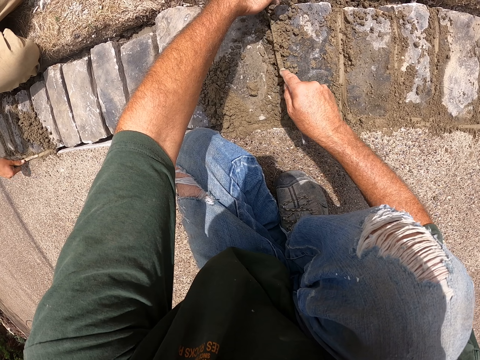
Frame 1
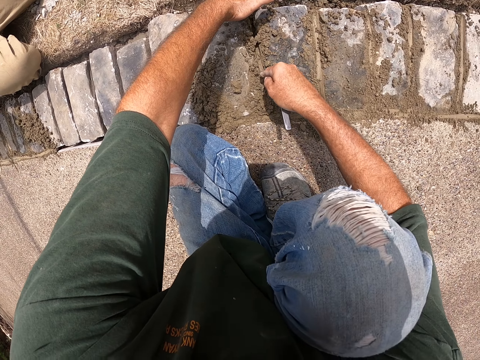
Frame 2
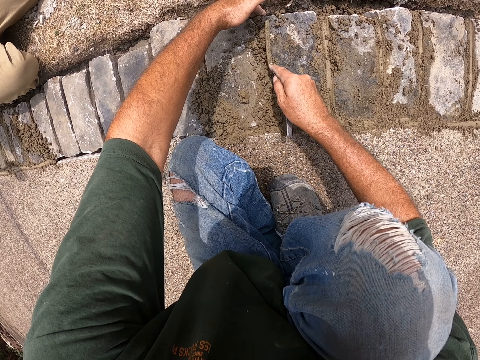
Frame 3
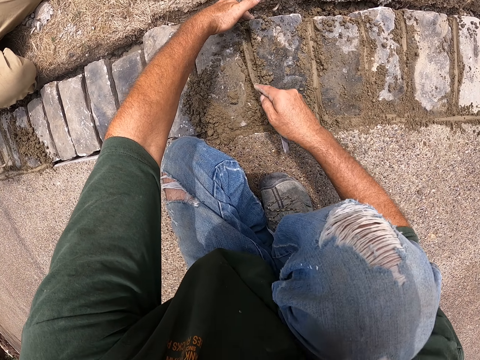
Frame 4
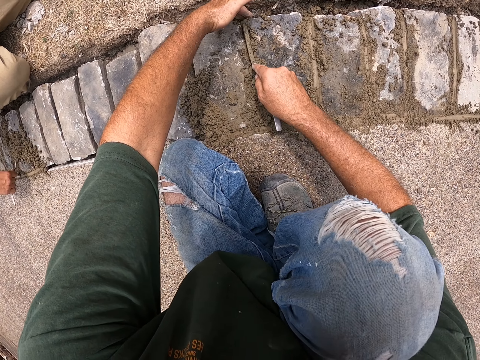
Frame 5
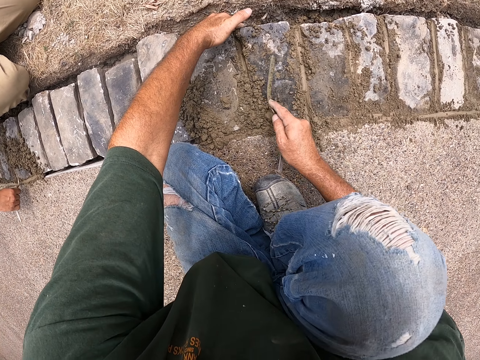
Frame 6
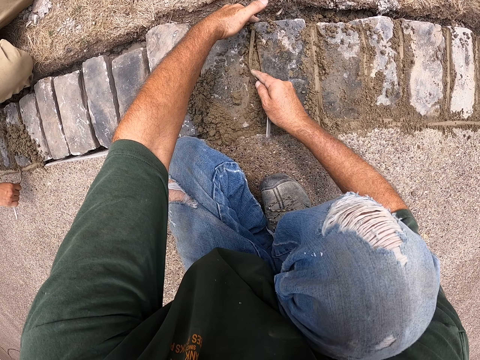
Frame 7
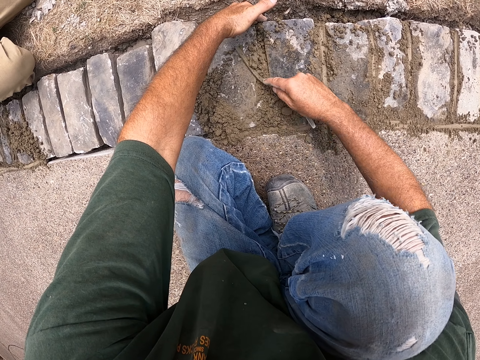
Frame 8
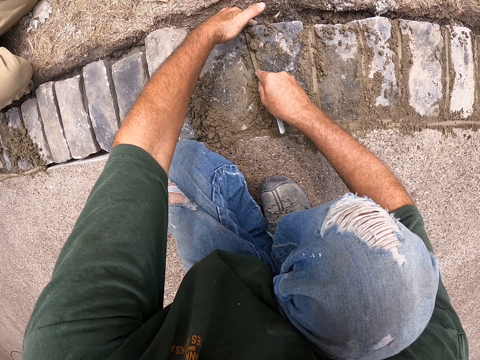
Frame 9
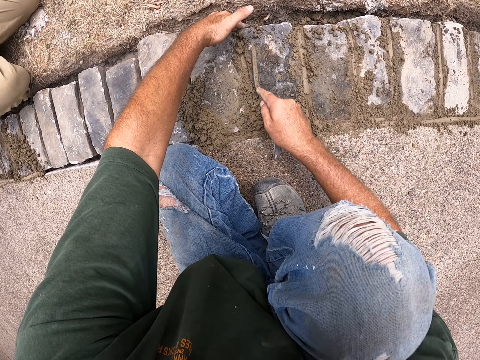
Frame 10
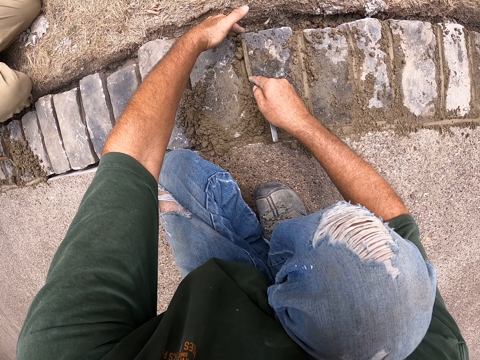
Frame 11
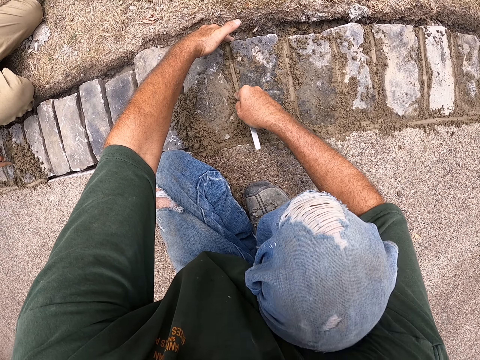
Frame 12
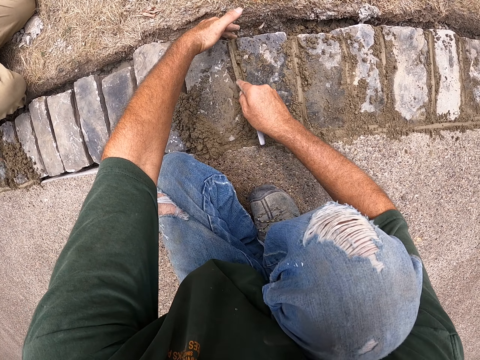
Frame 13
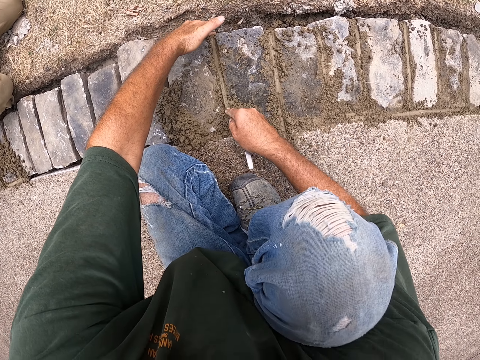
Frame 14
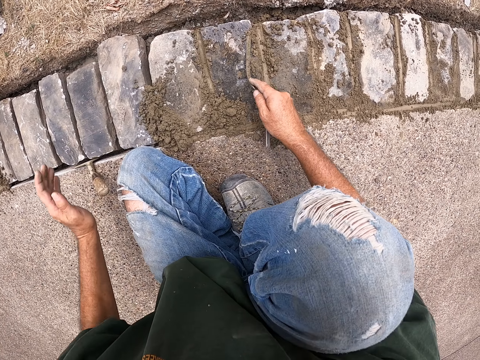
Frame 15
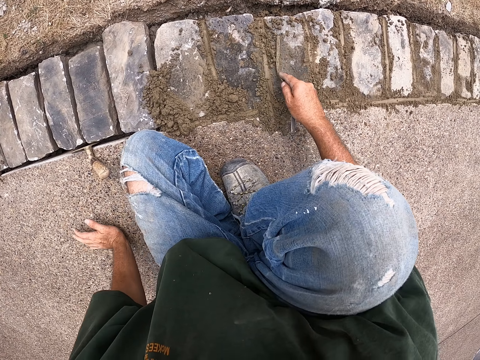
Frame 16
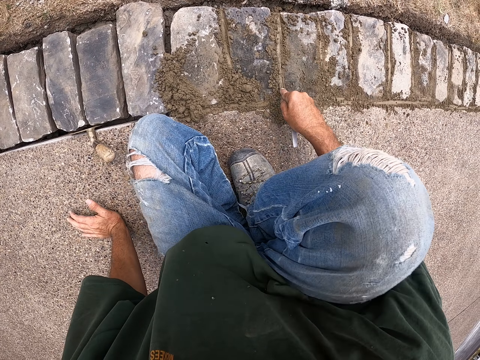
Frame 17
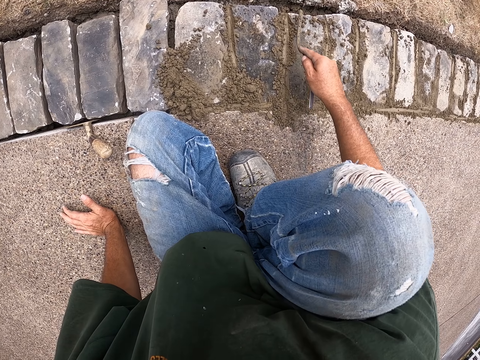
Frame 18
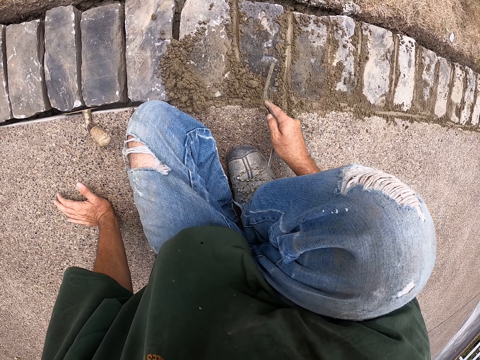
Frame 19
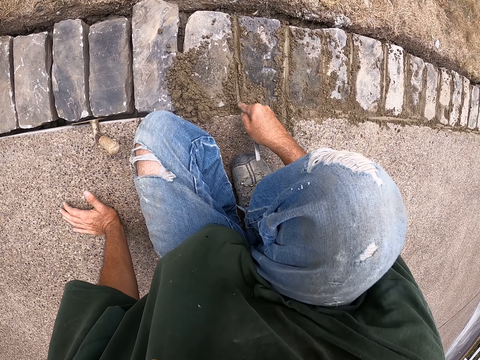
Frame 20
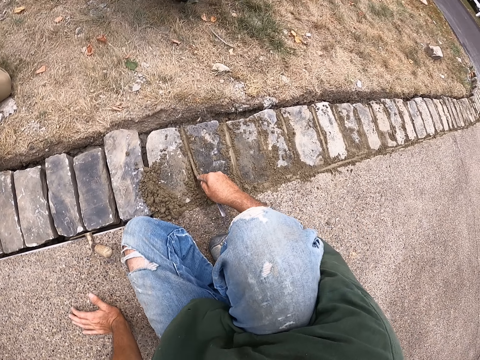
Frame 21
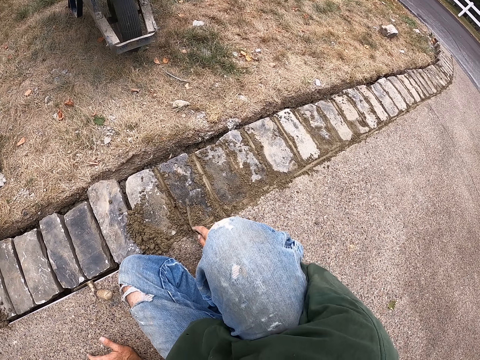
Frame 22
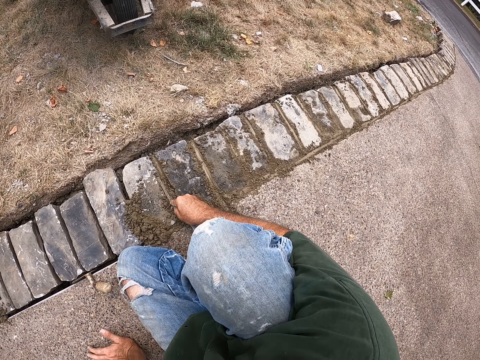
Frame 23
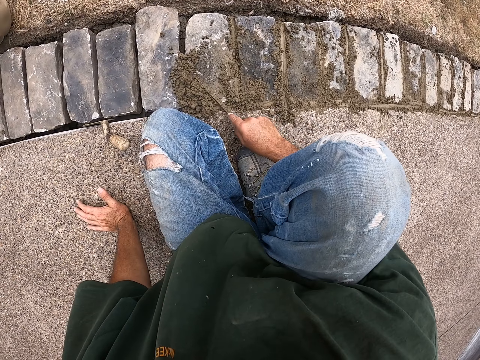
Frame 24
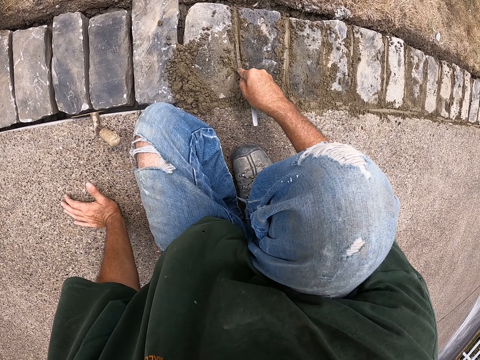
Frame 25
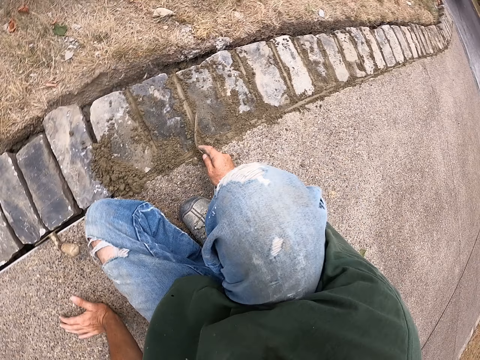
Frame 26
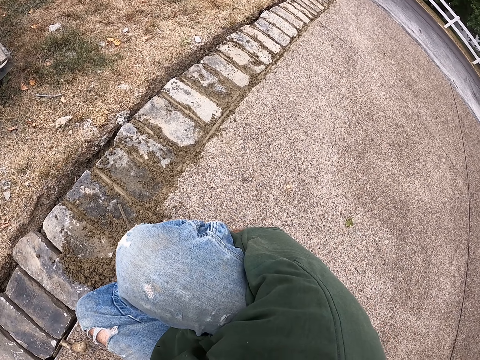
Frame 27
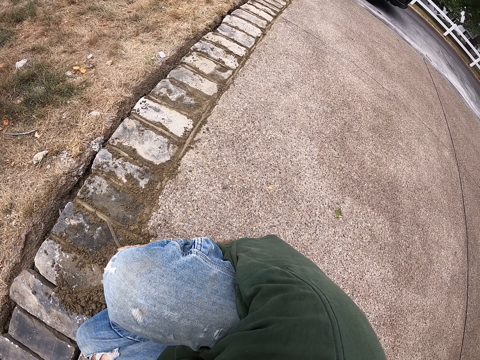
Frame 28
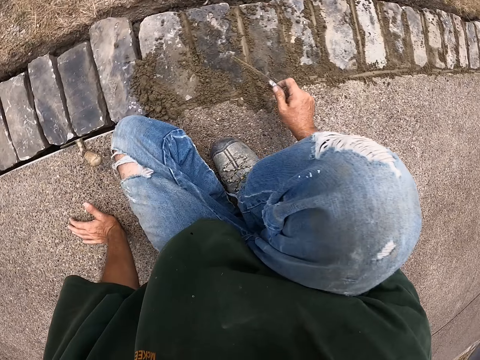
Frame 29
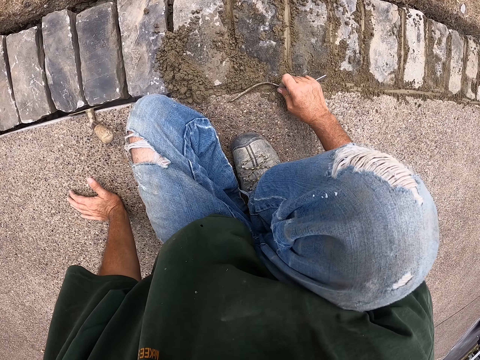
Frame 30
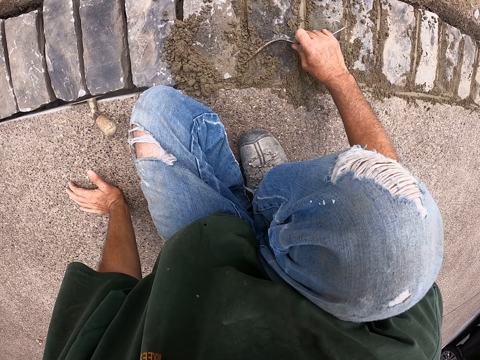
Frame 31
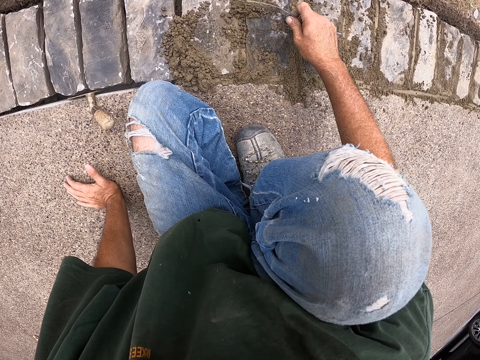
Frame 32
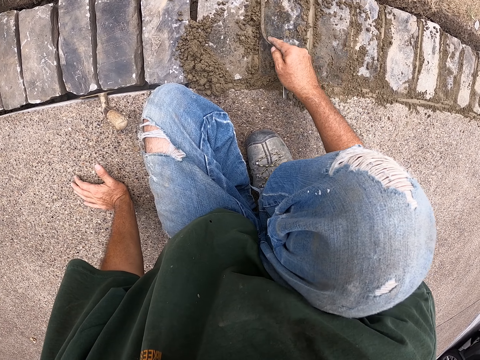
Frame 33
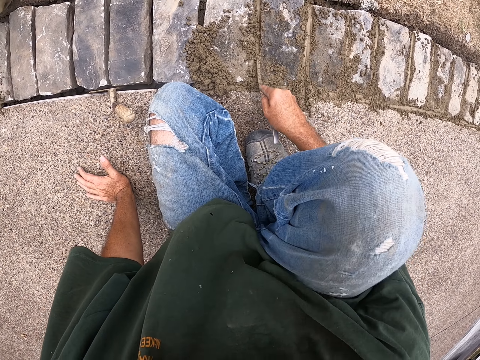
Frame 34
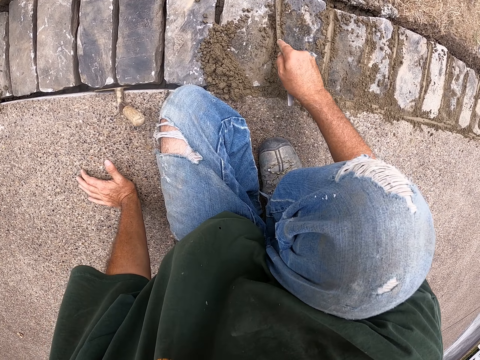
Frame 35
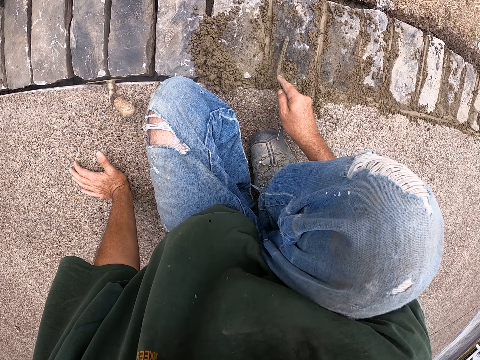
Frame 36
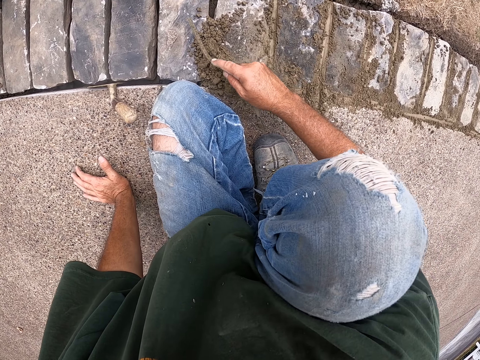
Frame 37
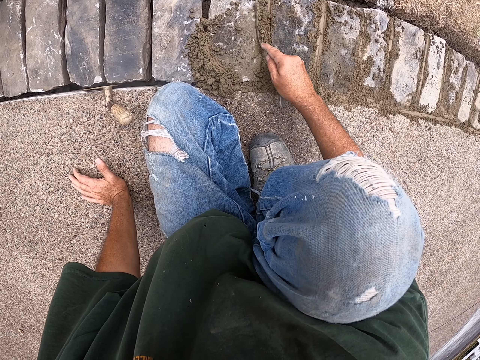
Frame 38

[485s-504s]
The camera wearer pulls his hand off the brick. He holds the path. He cements bricks with a joint filler. He looks aside and spreads cement on the bricks. He looks aside and spreads cement on the bricks.

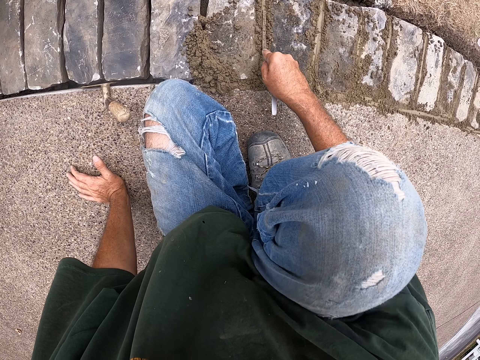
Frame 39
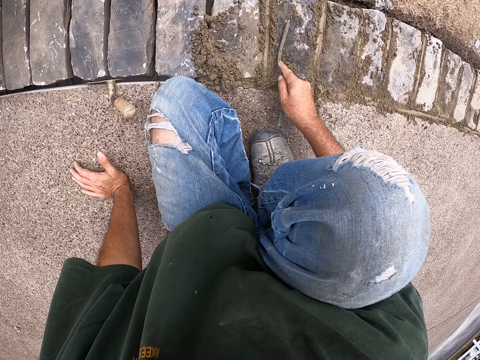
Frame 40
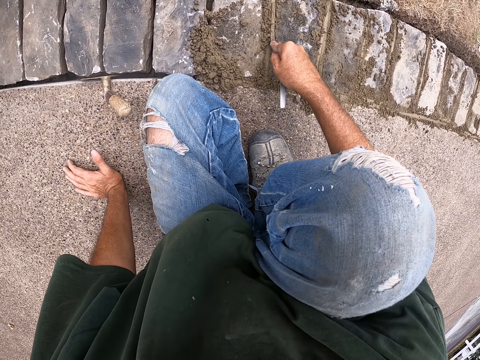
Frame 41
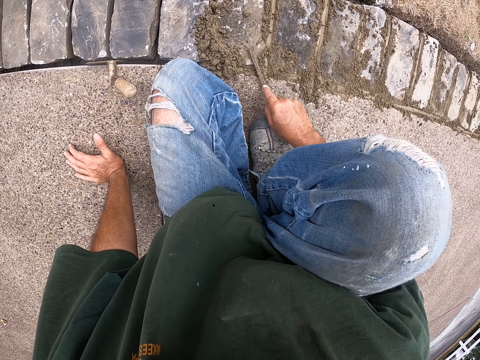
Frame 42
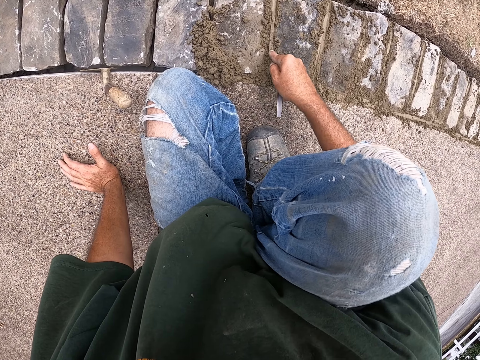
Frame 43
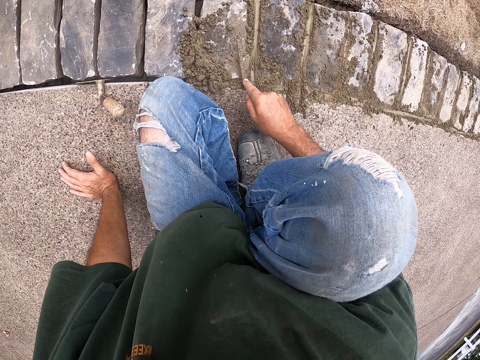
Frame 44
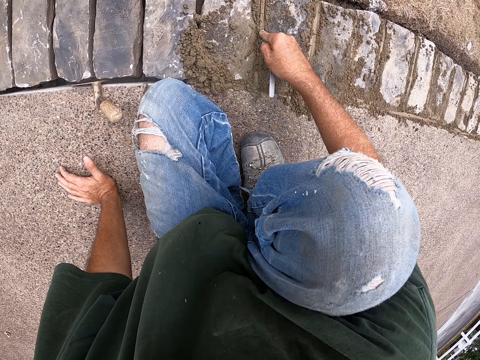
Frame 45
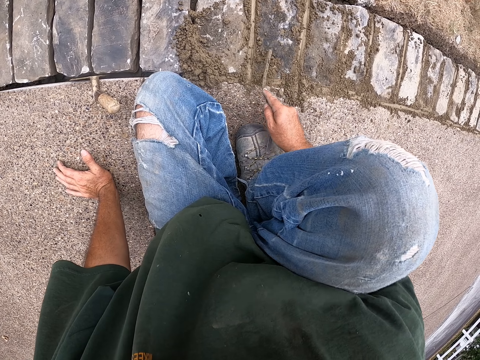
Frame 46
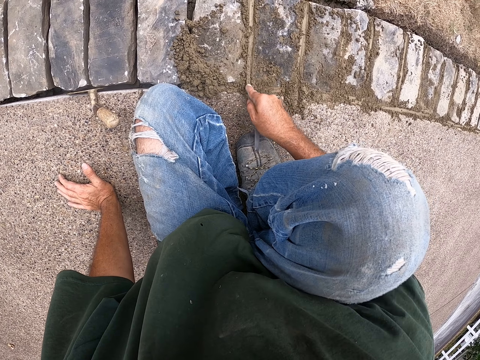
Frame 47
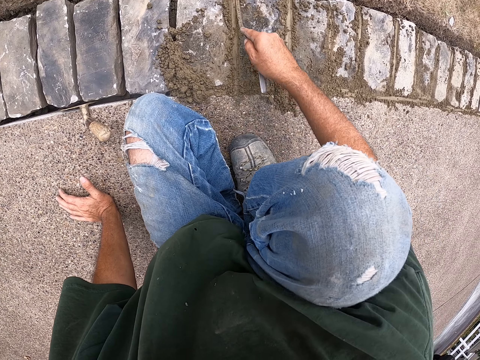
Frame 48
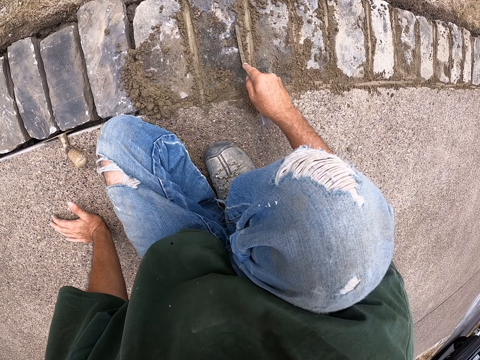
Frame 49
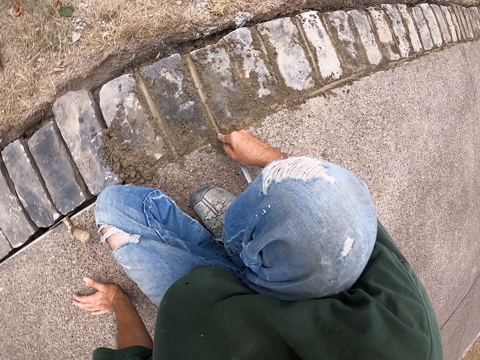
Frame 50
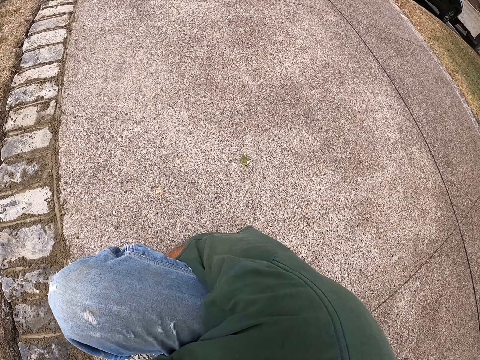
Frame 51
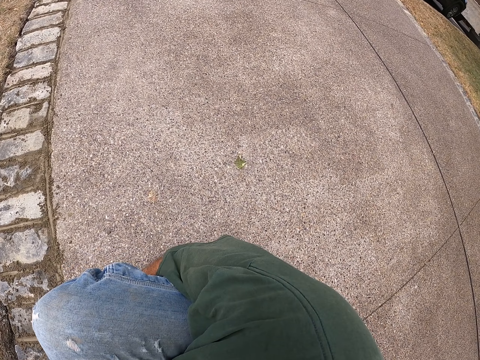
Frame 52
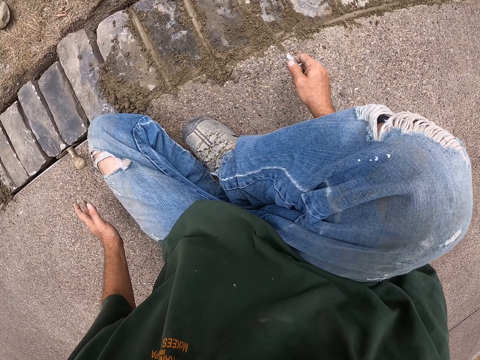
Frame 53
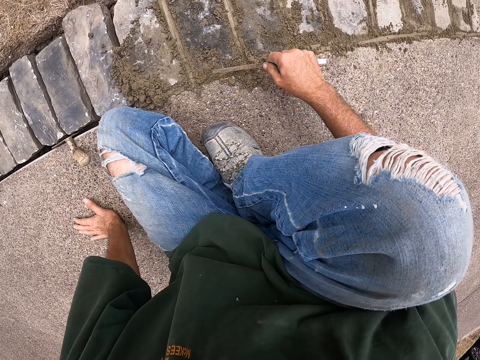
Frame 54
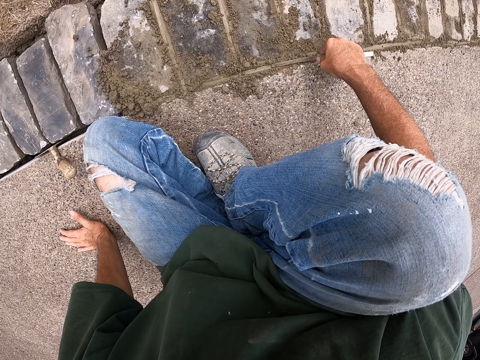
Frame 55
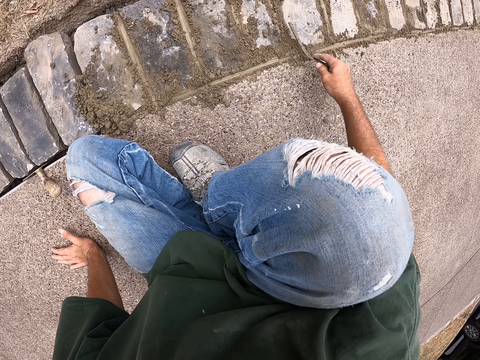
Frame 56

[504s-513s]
The camera wearer looks at the back. They spread cement on the bricks.
